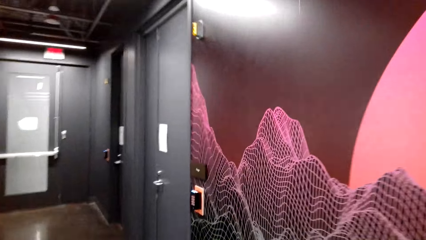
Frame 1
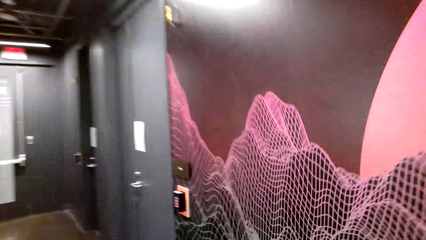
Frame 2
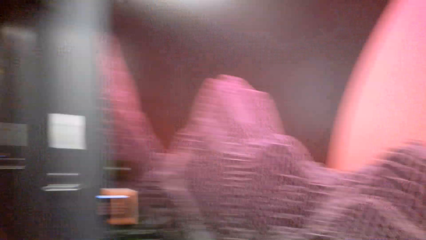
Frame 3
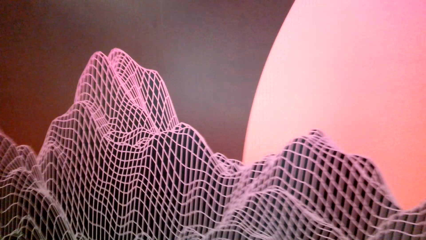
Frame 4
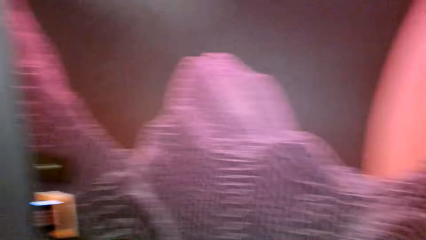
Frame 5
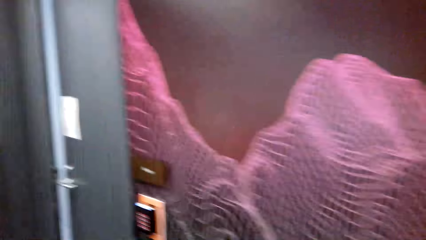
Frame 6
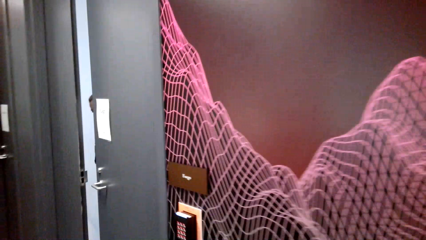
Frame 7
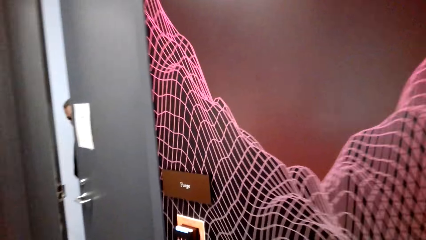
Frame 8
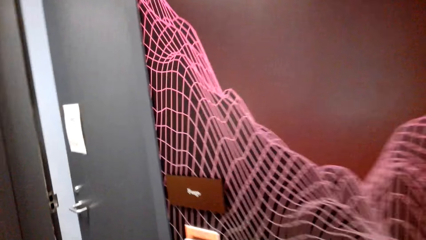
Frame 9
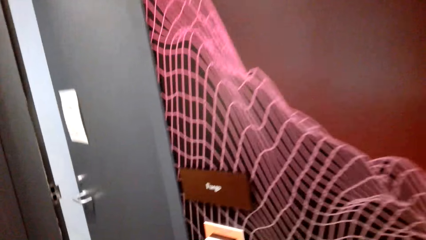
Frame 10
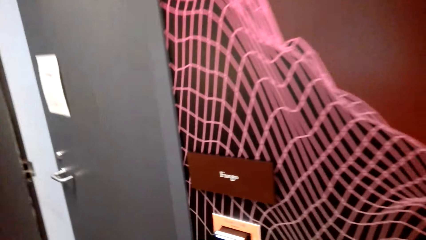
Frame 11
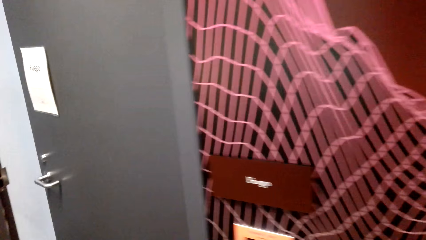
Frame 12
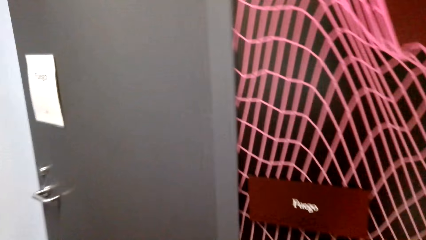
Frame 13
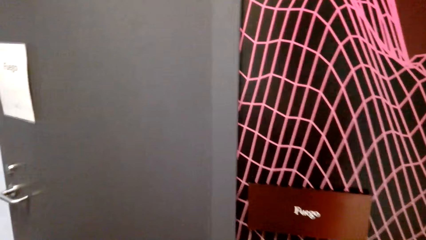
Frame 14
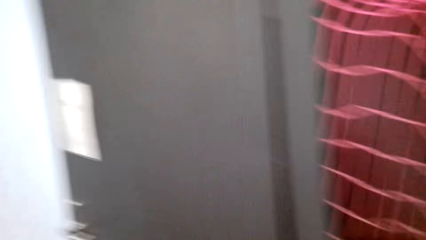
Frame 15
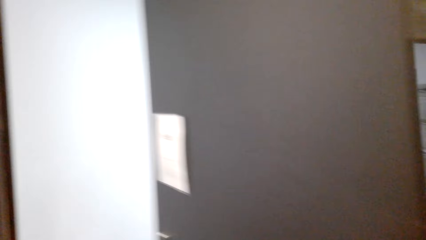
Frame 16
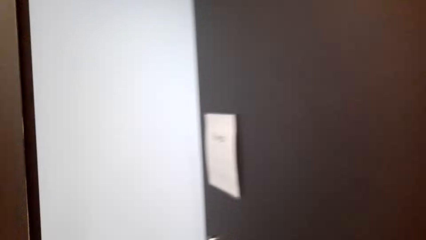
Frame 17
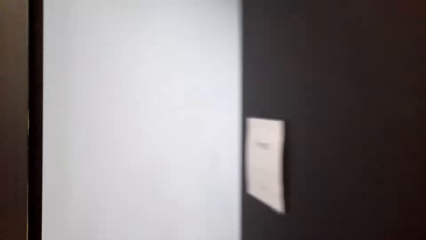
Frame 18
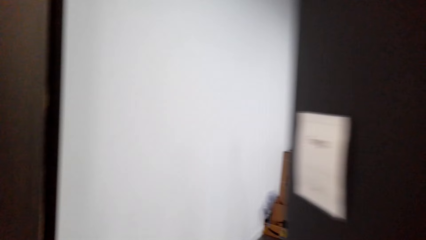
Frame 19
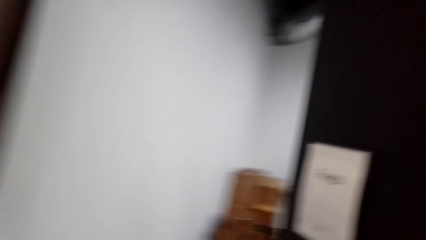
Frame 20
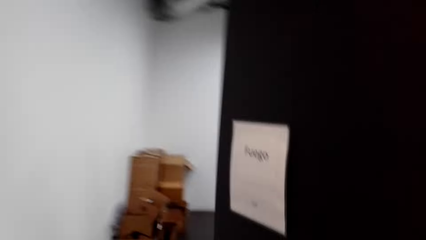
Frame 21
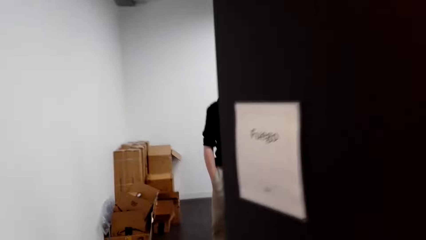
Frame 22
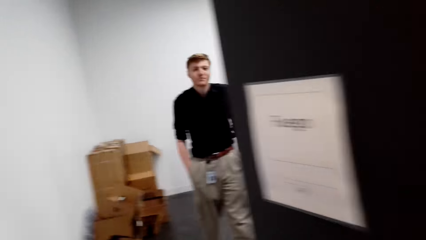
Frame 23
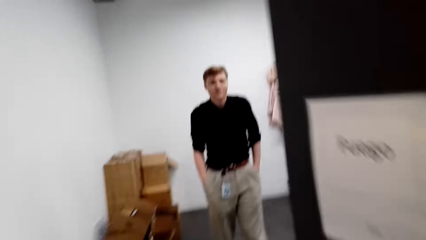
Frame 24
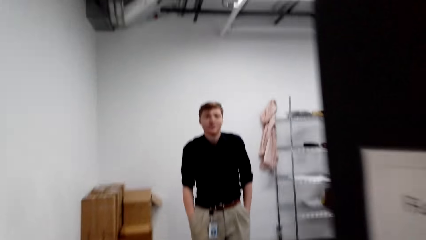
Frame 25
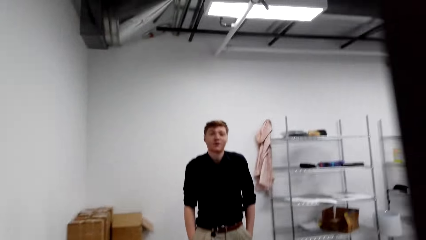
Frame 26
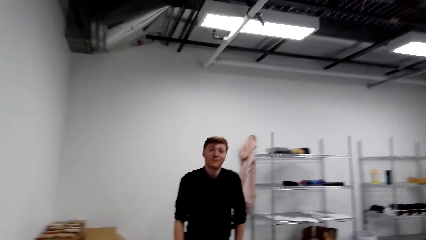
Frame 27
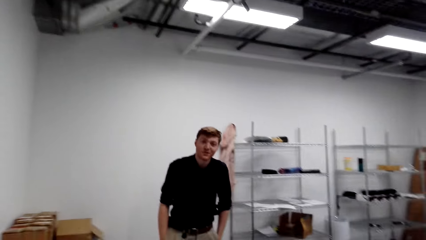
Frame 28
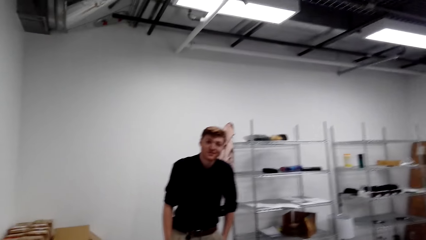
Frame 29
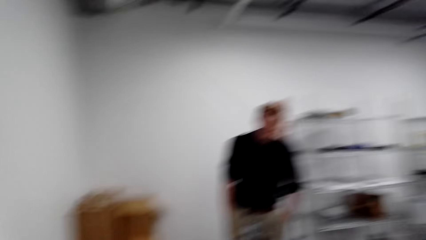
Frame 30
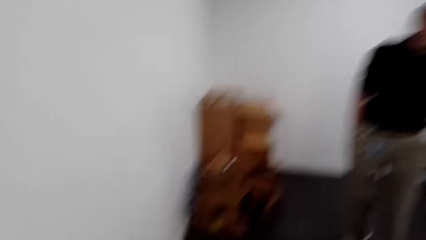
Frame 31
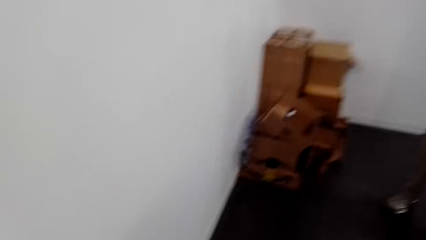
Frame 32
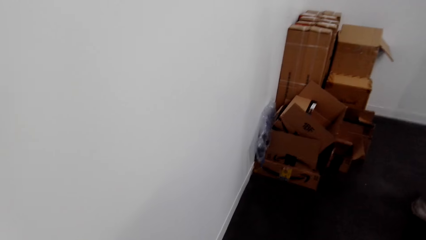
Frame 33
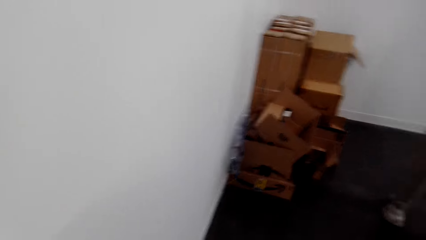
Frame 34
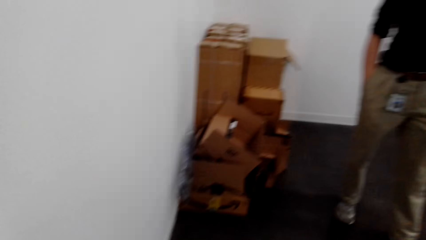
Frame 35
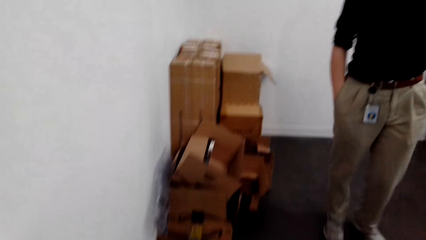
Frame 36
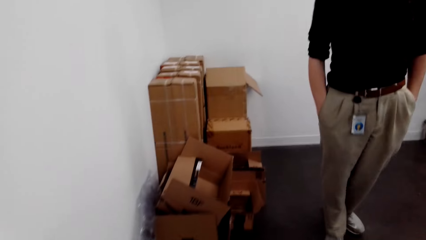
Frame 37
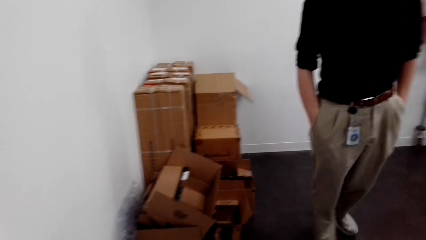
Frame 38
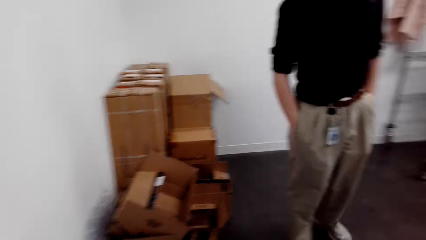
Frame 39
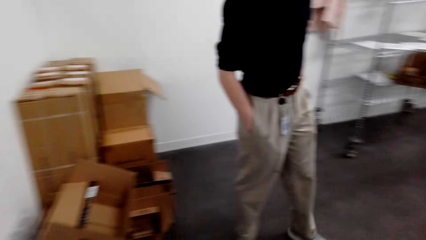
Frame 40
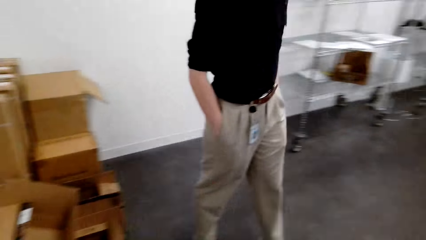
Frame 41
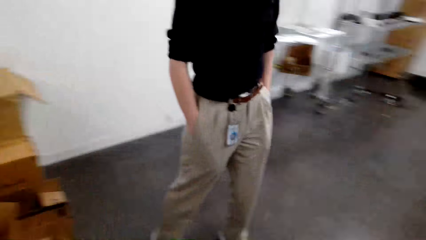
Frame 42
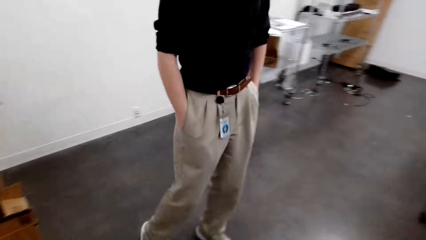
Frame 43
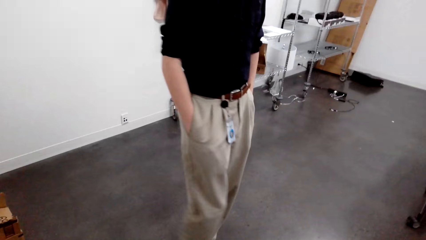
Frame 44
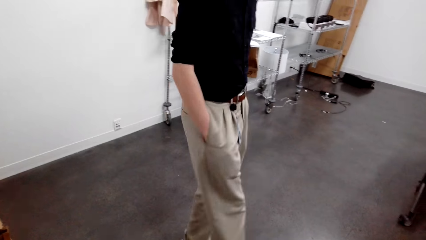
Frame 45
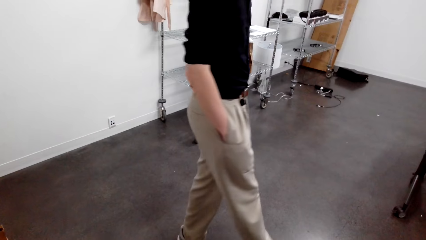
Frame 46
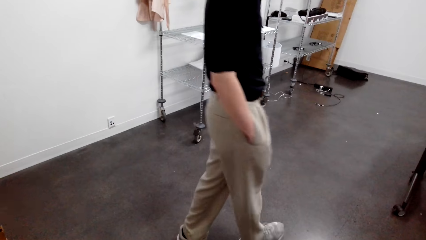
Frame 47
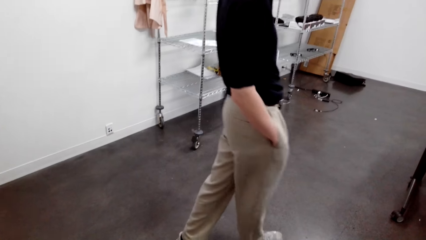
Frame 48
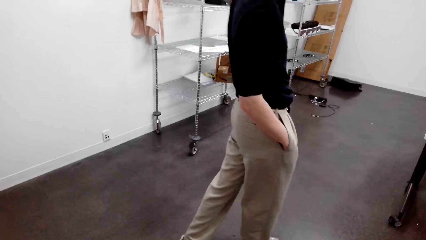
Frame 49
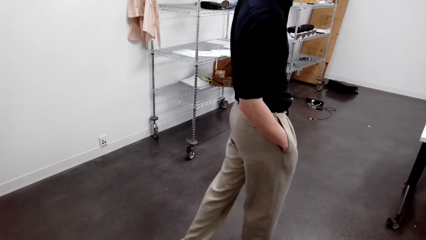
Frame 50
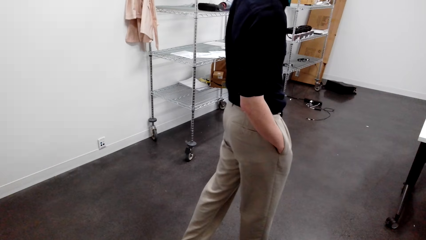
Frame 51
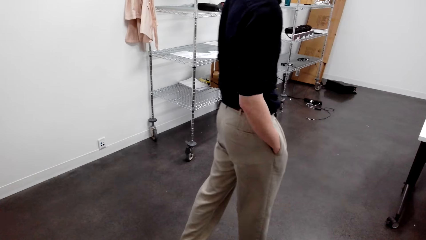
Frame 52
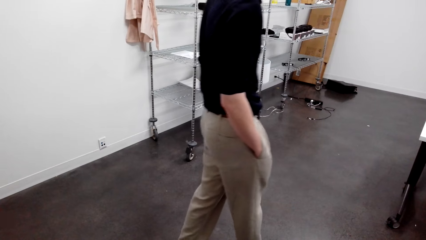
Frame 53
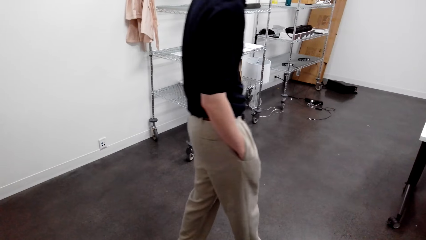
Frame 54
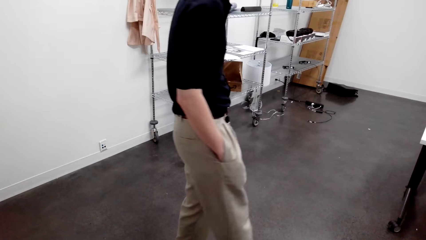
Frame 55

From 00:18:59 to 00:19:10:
A man stands in the office. The man walks in the room. The camera wearer converses with the man. They walk around the office. The man walks around the room.
